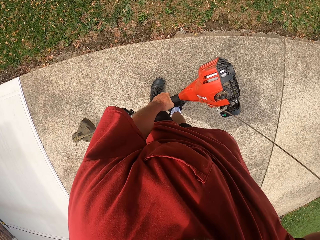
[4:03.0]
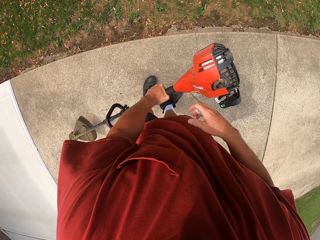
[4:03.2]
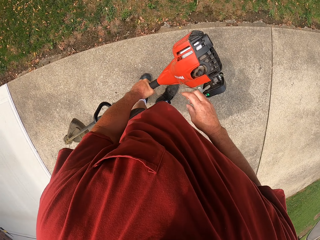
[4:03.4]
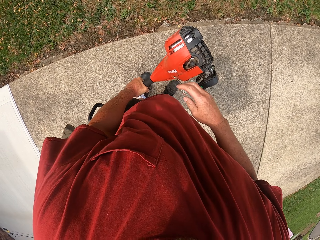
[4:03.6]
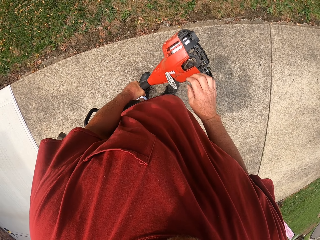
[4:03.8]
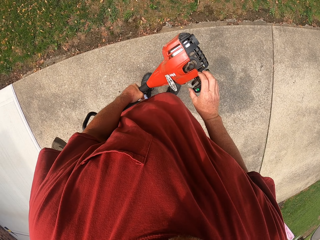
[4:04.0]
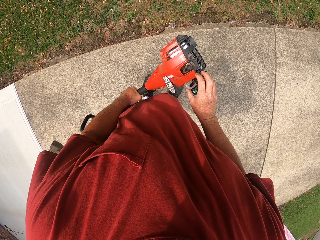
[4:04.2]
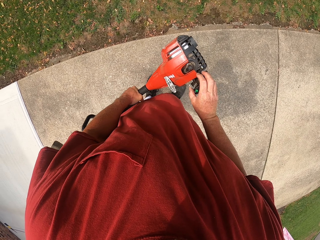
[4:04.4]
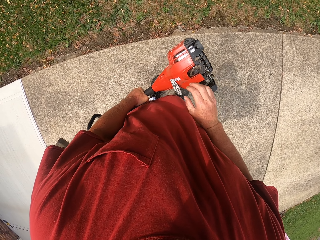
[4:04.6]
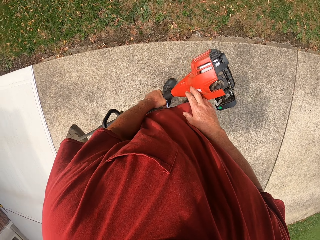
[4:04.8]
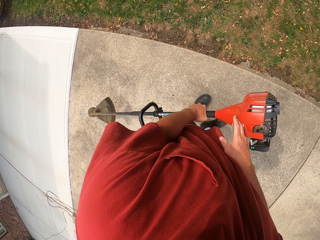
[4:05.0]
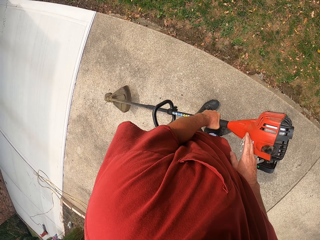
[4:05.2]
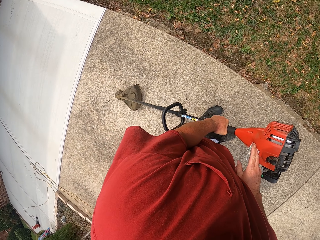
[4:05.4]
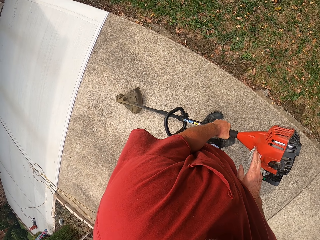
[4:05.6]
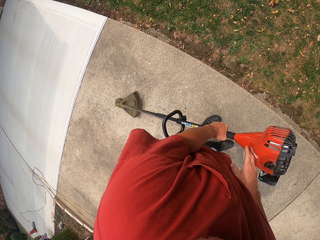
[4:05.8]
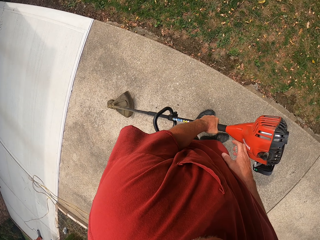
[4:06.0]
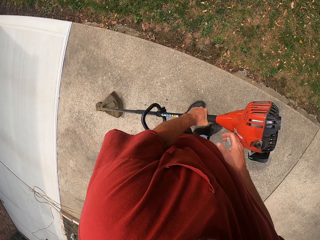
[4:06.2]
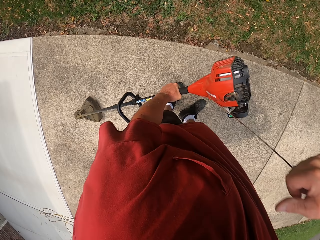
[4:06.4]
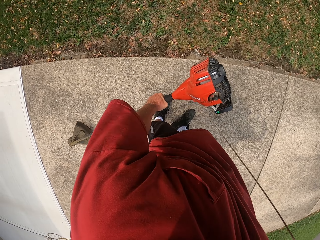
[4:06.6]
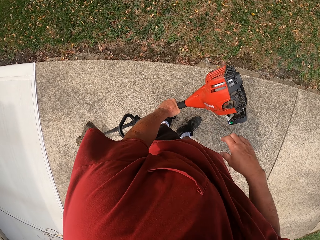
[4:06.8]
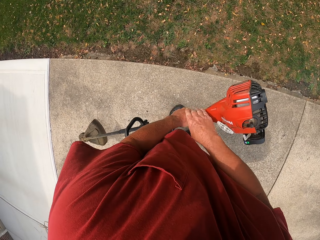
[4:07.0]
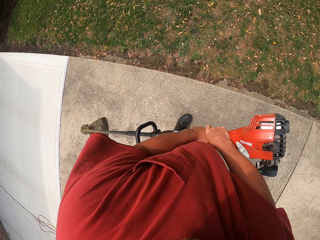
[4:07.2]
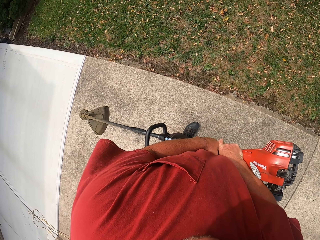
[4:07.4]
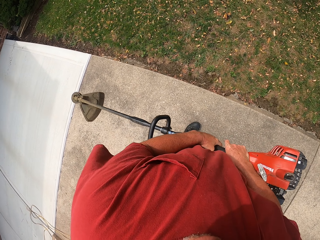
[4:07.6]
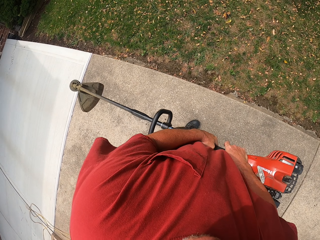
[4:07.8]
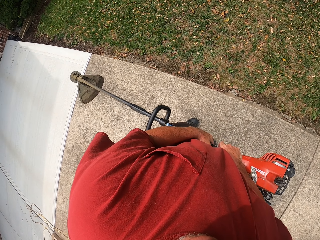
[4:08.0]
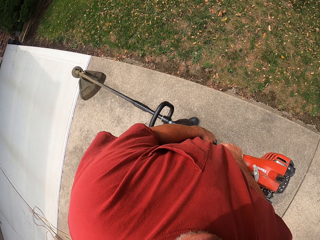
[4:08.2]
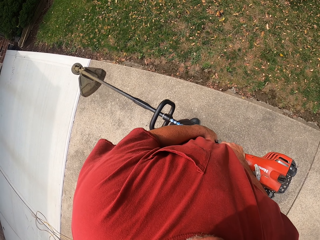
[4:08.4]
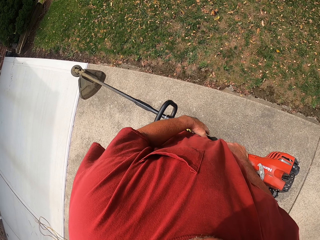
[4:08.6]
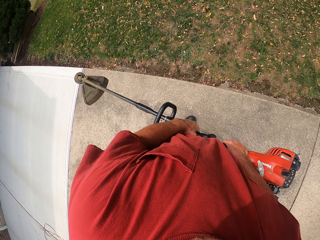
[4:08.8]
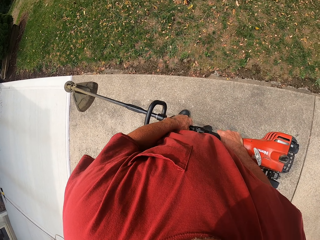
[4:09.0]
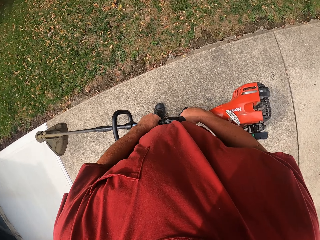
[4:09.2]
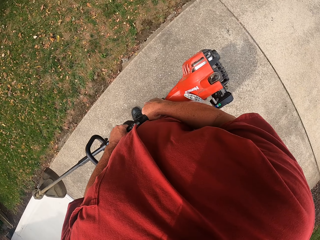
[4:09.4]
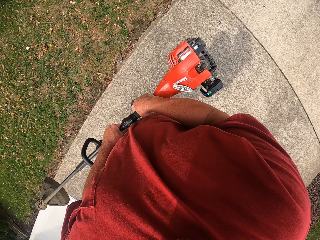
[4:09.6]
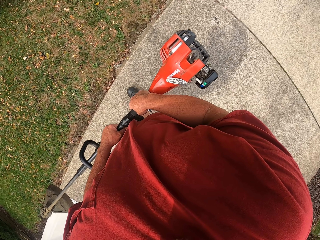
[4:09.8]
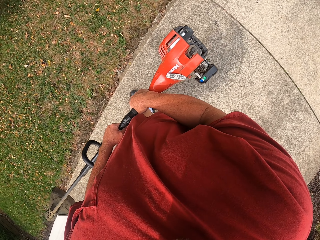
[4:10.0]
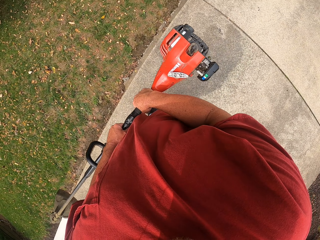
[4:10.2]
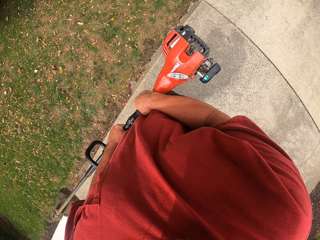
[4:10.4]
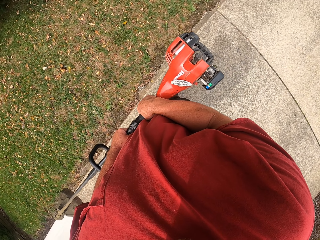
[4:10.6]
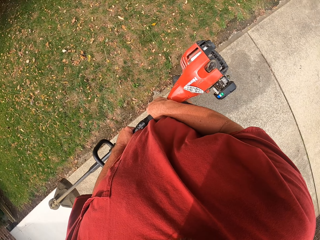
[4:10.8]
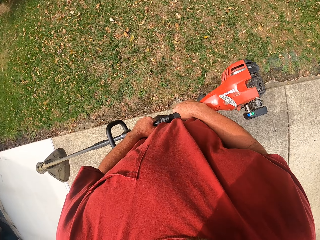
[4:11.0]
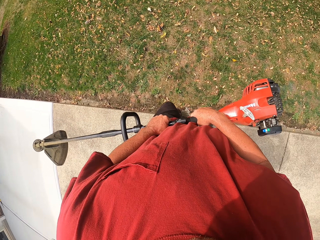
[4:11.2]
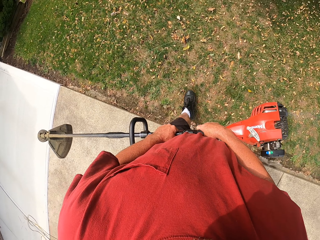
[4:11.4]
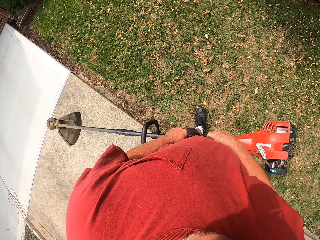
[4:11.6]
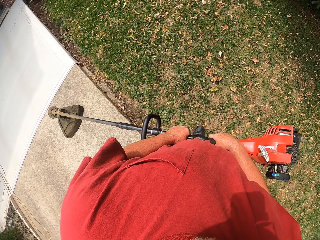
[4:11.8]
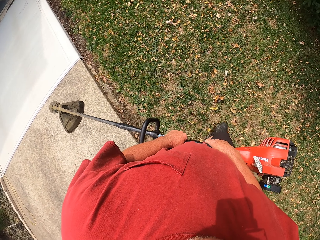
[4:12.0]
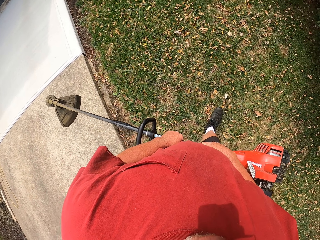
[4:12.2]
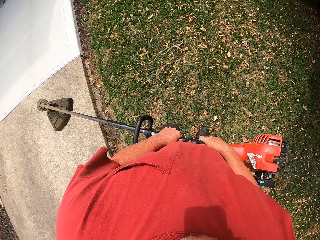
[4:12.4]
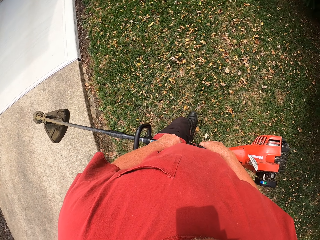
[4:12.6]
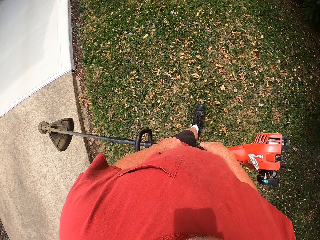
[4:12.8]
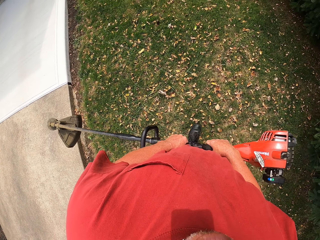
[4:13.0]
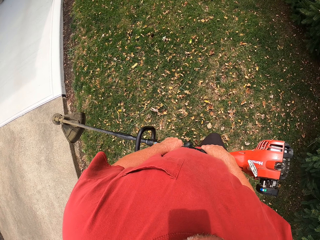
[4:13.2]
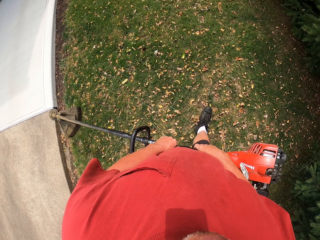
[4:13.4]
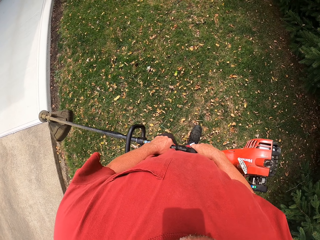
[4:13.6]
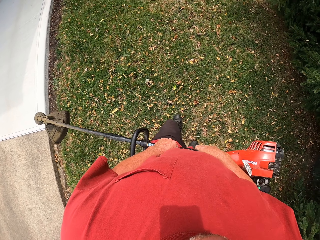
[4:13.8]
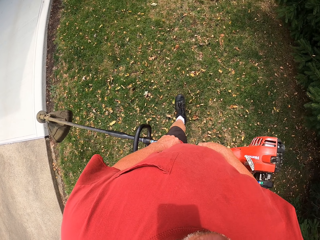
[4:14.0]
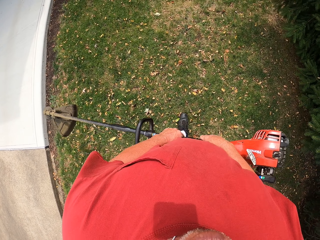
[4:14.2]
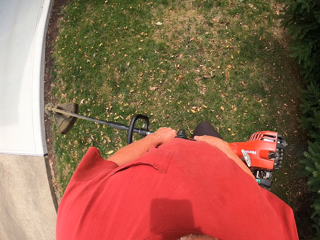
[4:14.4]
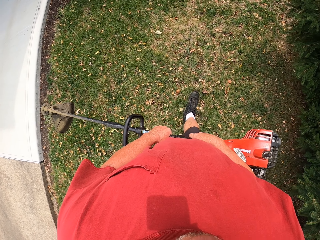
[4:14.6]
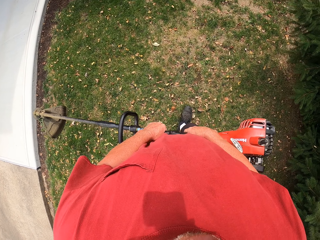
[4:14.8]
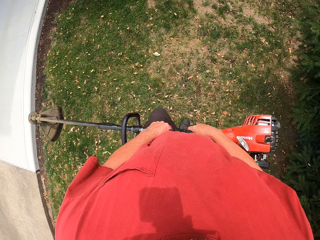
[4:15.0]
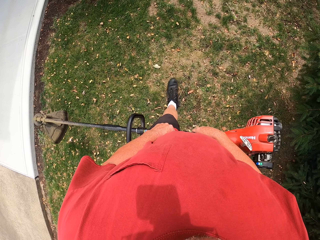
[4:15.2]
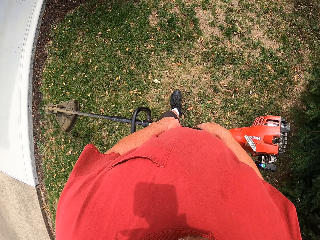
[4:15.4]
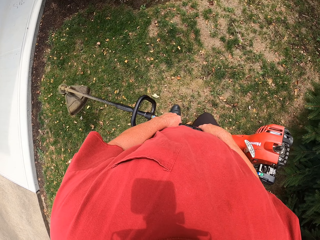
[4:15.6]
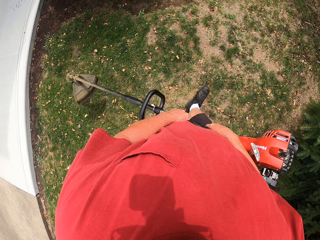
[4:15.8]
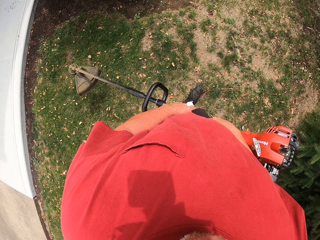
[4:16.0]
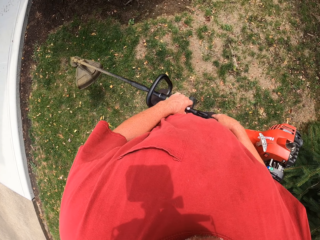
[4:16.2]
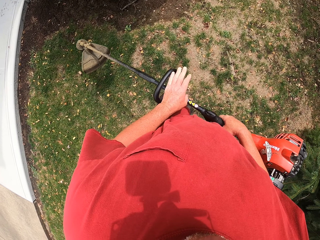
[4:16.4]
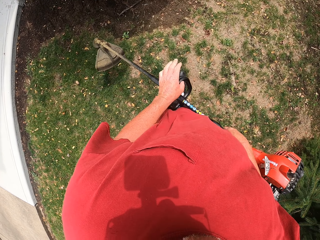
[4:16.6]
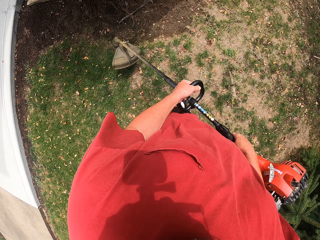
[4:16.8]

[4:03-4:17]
The camera wearer looks around the compound. They turn on the brush cutter machine. They look around the compound. They walk around the compound. They walk on the grass.

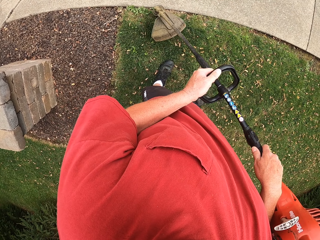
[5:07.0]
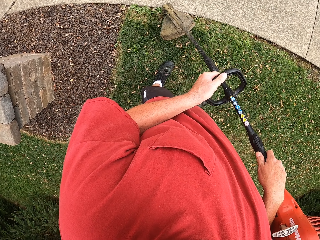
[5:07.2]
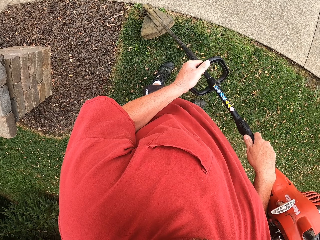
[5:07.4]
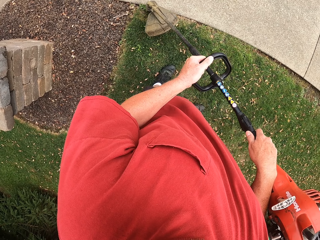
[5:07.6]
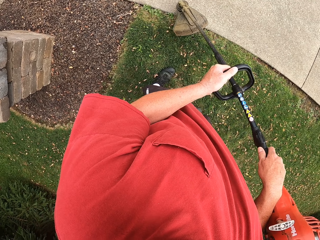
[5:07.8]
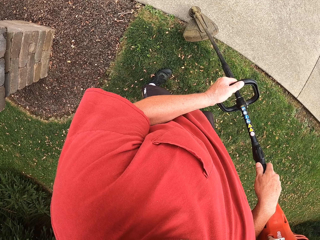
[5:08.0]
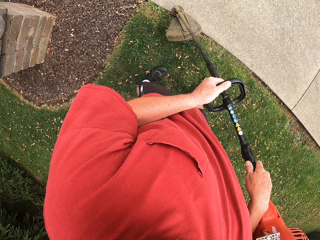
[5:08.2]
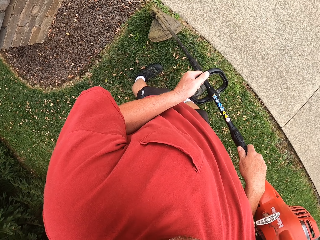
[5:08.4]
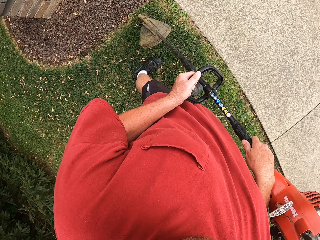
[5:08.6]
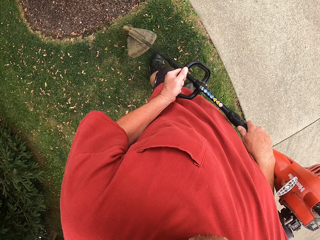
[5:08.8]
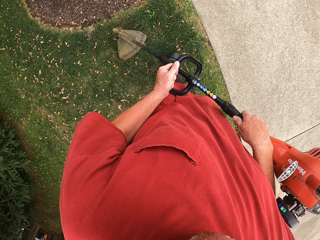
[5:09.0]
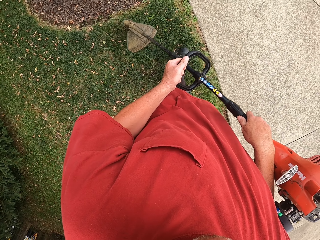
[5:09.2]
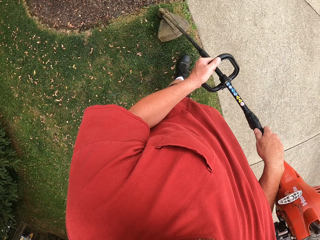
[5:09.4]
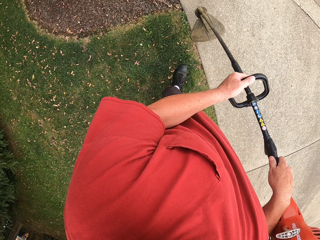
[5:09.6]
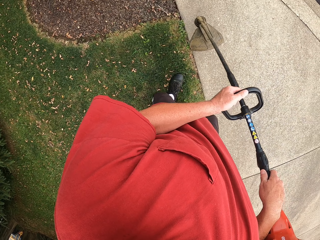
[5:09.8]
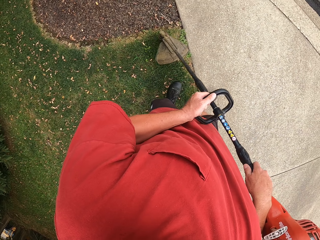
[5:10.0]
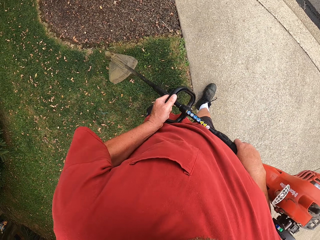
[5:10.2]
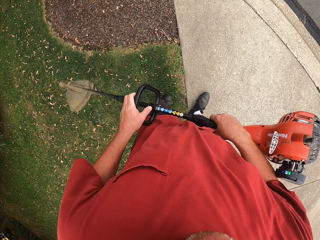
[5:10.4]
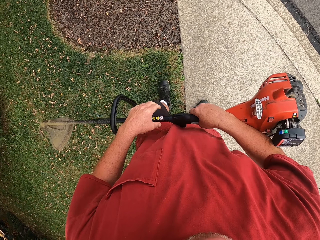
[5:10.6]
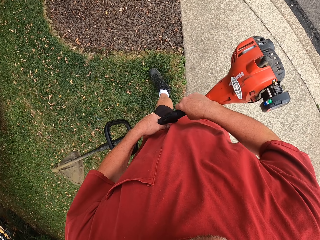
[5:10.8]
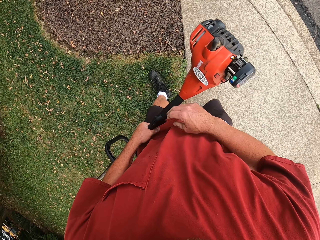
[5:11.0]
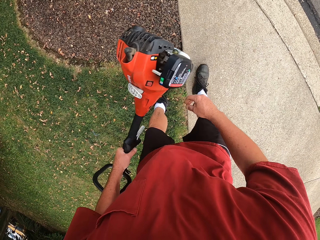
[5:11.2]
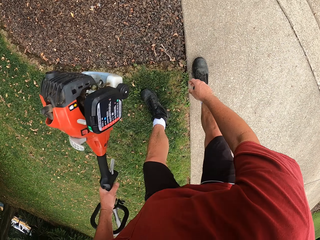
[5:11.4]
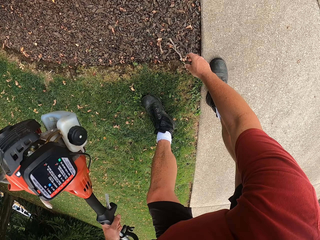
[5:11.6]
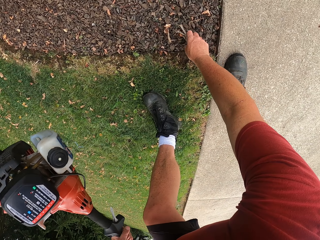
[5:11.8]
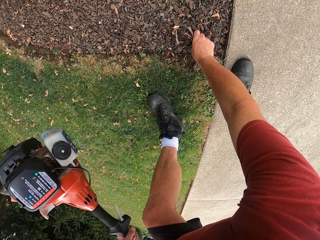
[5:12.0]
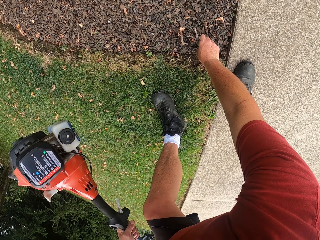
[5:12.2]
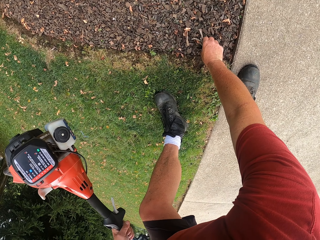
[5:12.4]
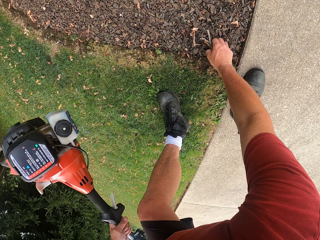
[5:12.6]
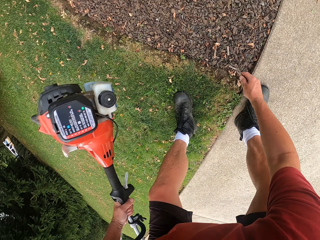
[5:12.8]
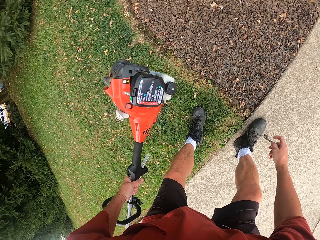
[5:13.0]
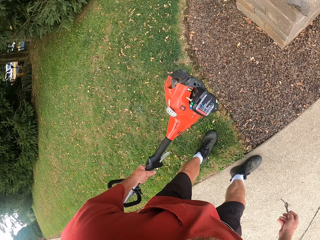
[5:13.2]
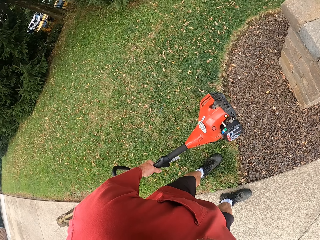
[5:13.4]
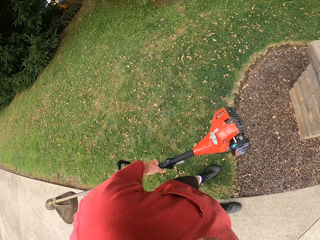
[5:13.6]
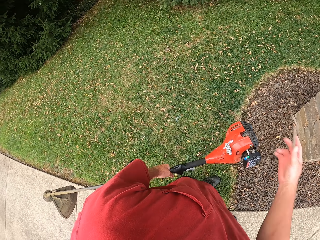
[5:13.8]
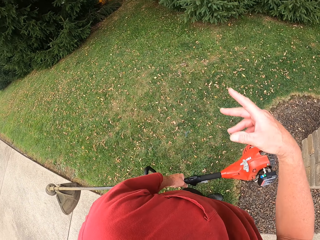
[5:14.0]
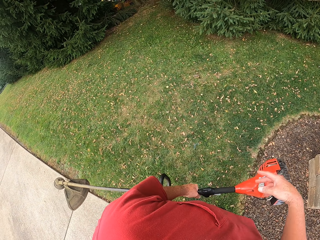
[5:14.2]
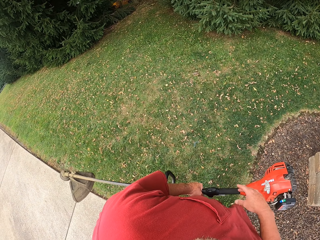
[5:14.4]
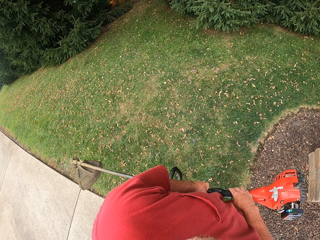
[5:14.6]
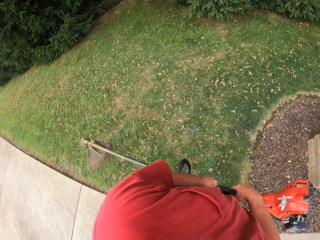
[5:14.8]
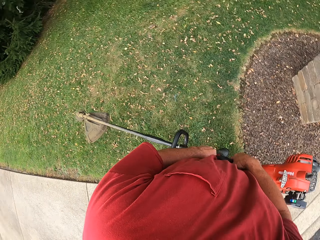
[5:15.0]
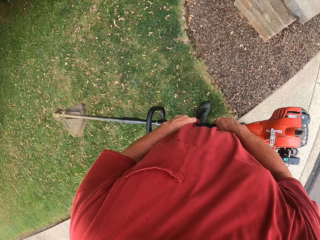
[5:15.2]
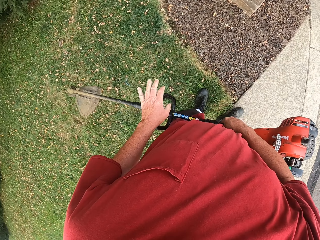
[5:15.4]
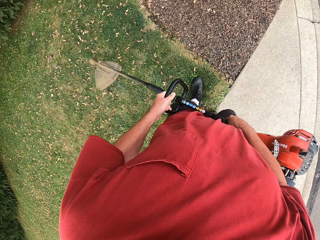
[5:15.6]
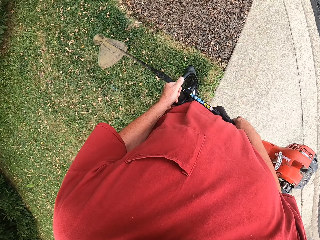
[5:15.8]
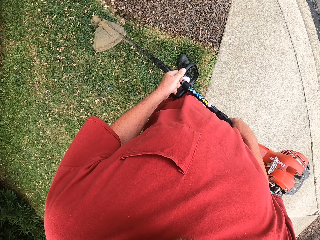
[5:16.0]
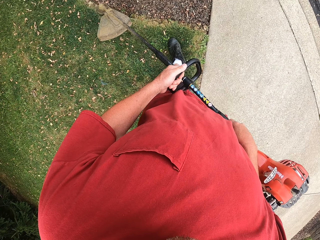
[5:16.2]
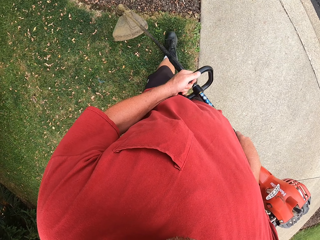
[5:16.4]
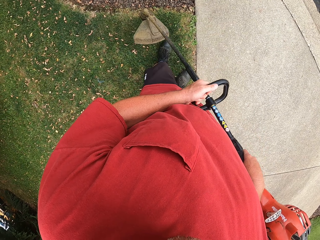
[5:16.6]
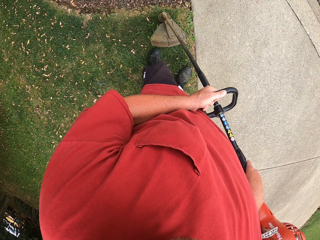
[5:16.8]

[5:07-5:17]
The camera wearer bends. They pick up a stick from the ground. They stand. They look around the compound. They throw away the stick. They look around the compound.
